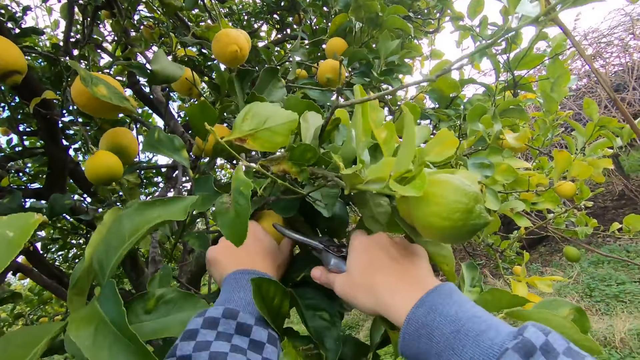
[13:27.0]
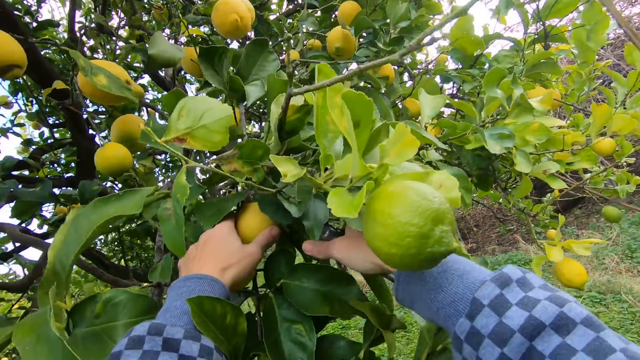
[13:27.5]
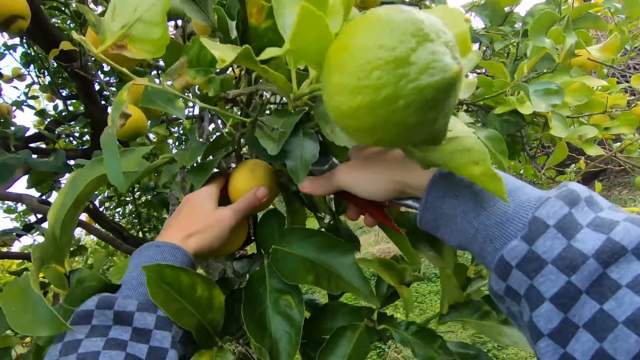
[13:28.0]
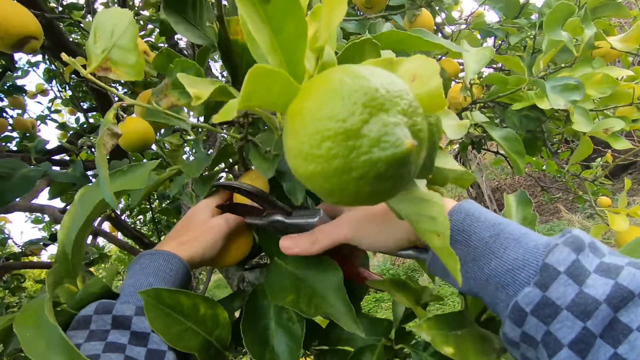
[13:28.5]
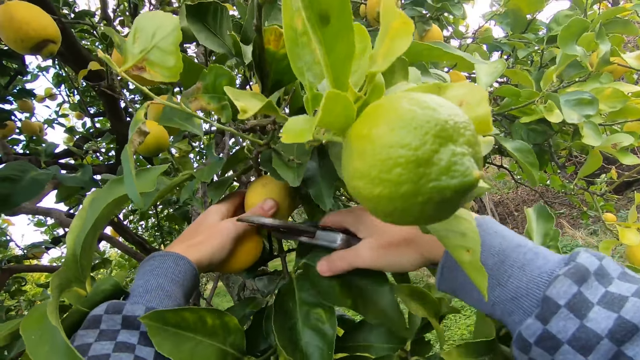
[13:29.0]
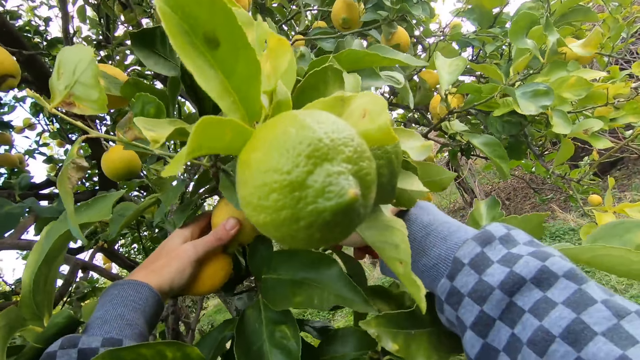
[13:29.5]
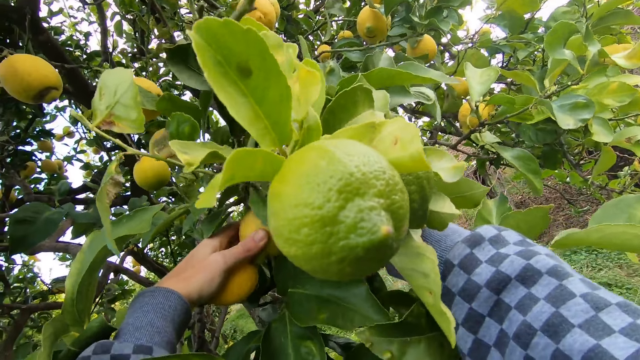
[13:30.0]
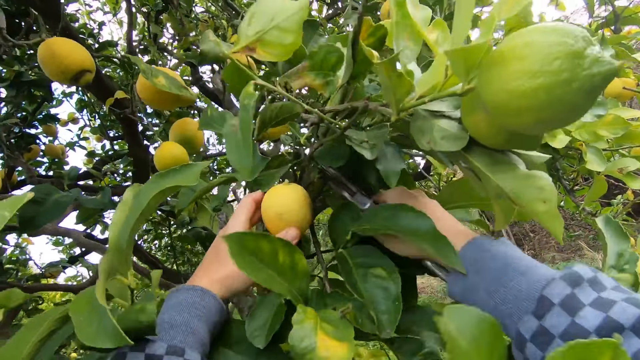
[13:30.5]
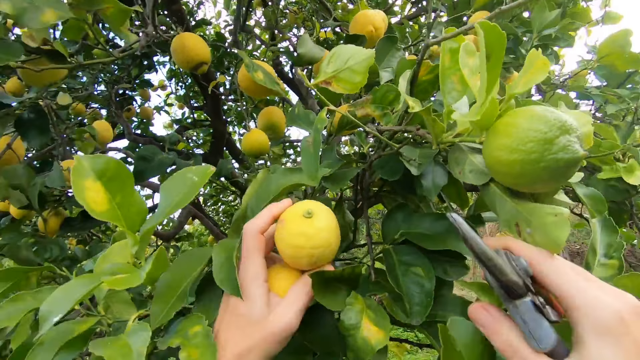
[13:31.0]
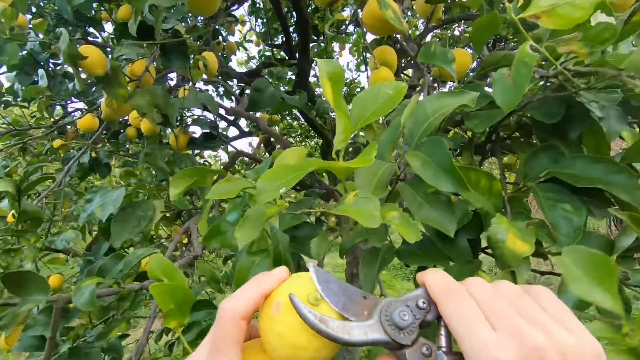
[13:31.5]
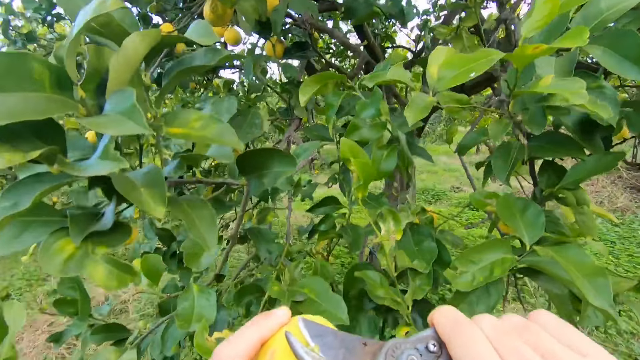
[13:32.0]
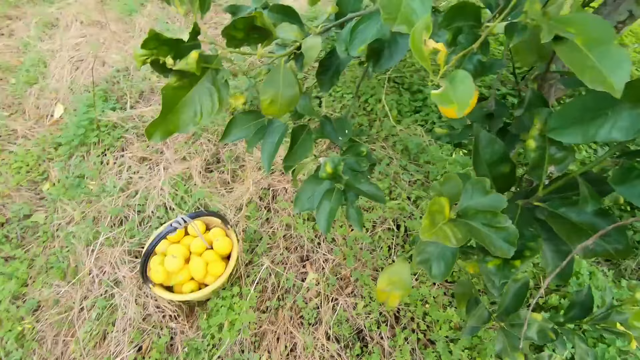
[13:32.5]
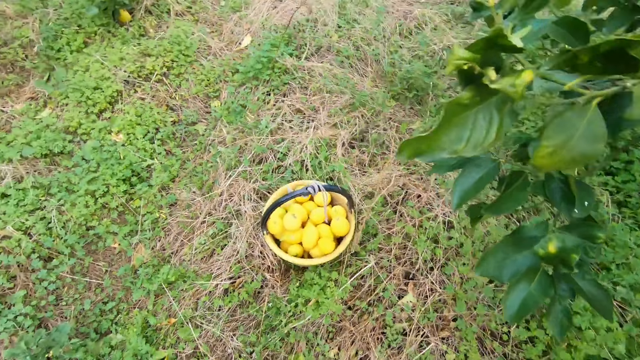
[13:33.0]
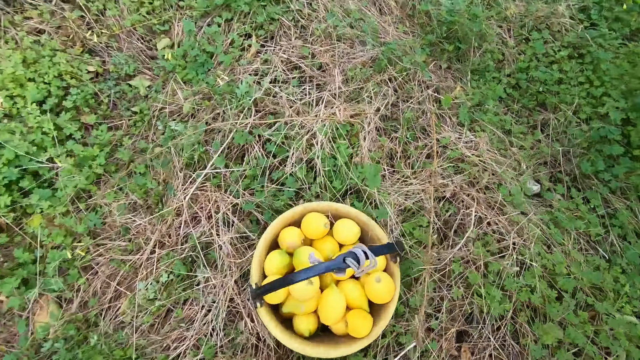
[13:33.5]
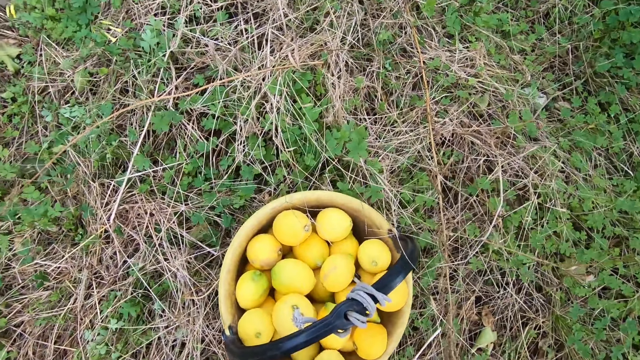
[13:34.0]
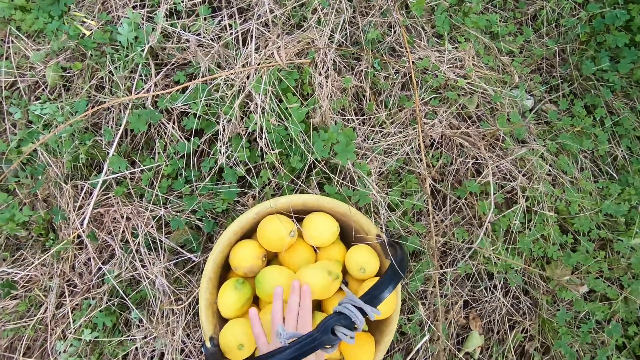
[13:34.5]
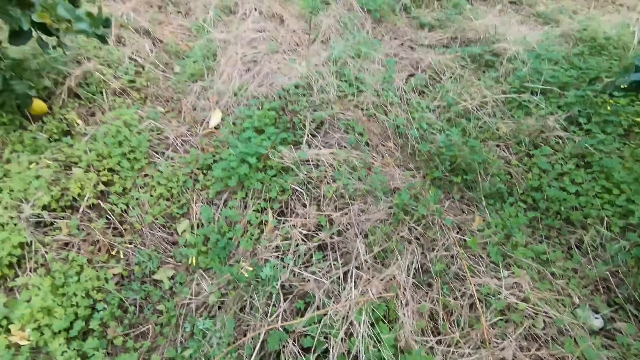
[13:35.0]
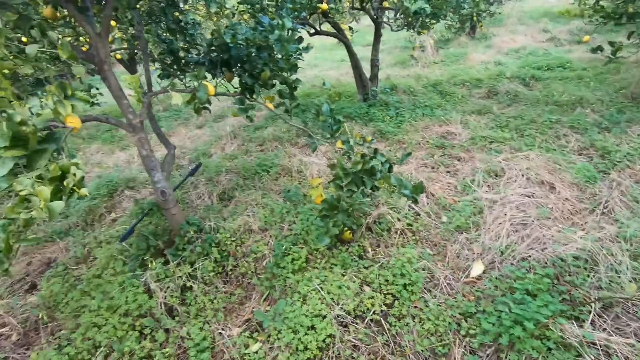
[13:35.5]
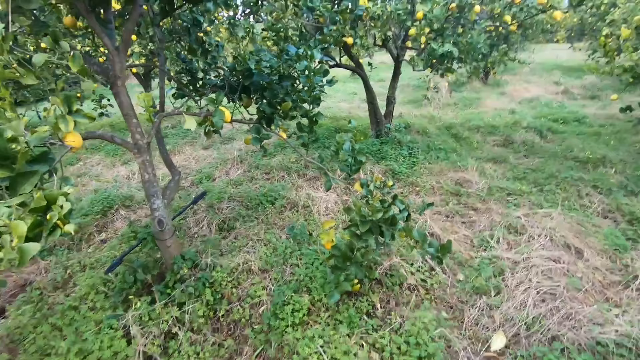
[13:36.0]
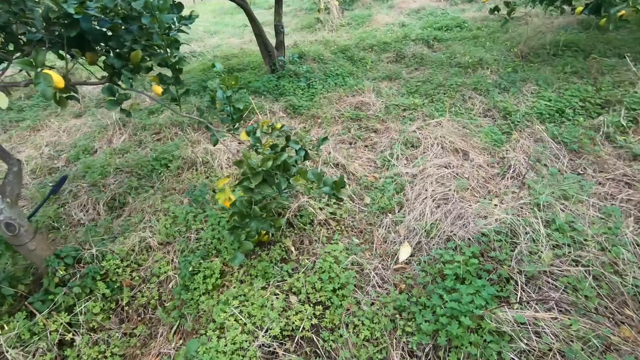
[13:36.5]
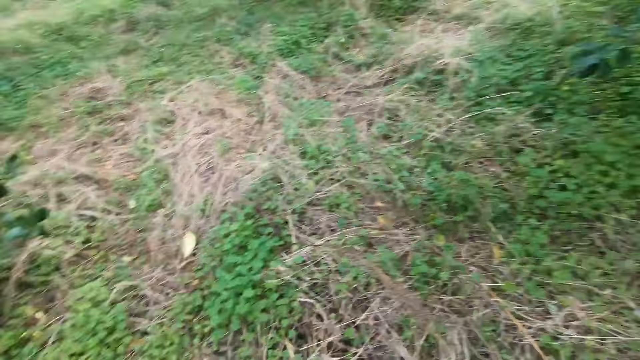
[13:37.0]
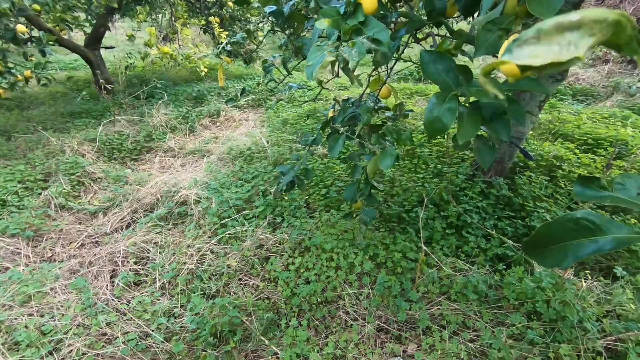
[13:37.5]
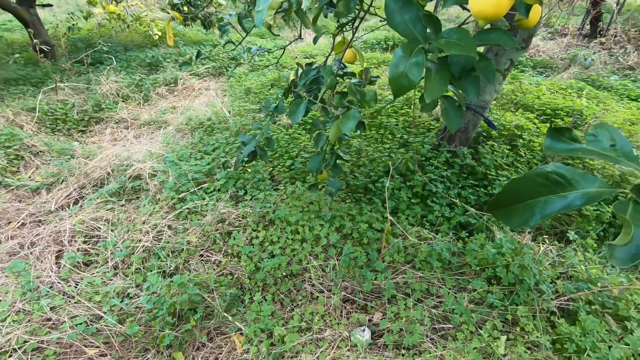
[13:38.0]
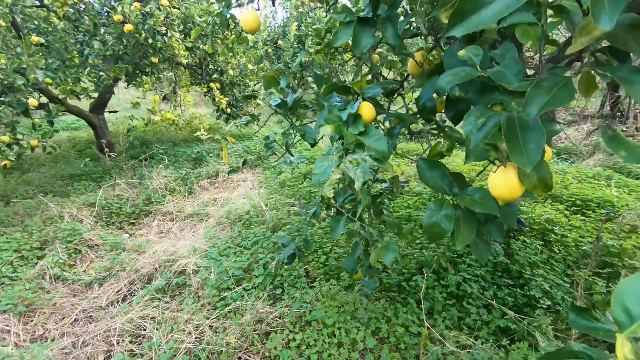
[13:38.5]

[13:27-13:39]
The camera wearer cuts the lemon with the cutter in his right hand. He plucks a lemon from a tree with his left hand. He cuts the head of the lemon with the cutter in his right hand. He drops the lemon in a basket with his left hand.

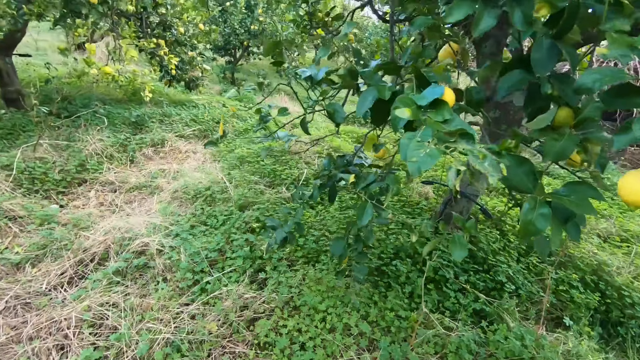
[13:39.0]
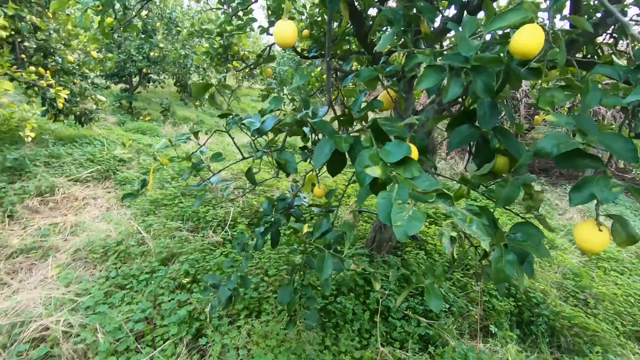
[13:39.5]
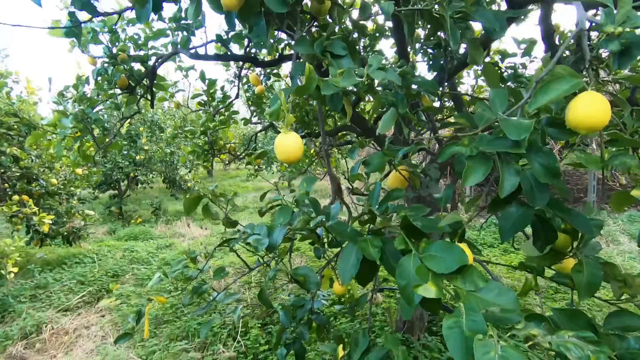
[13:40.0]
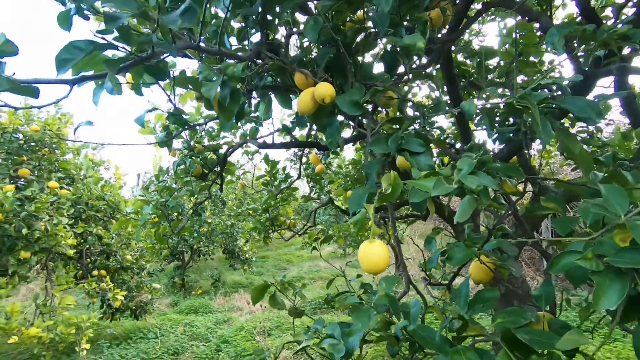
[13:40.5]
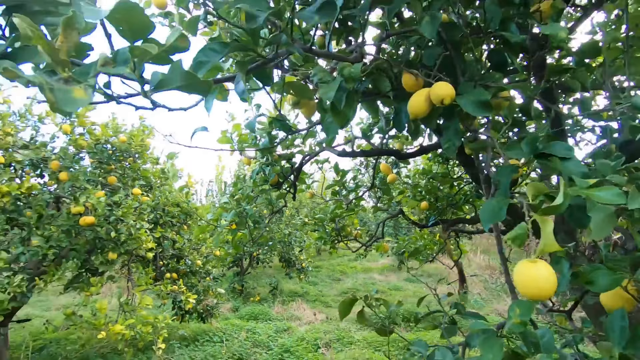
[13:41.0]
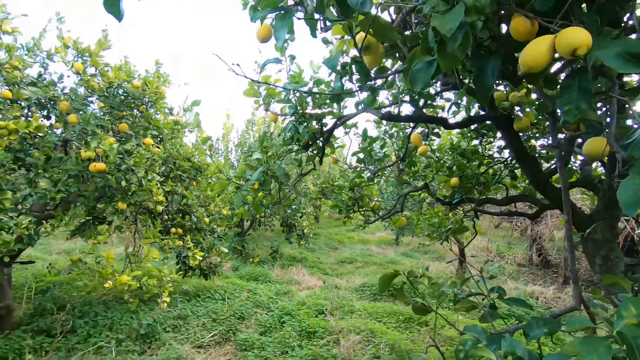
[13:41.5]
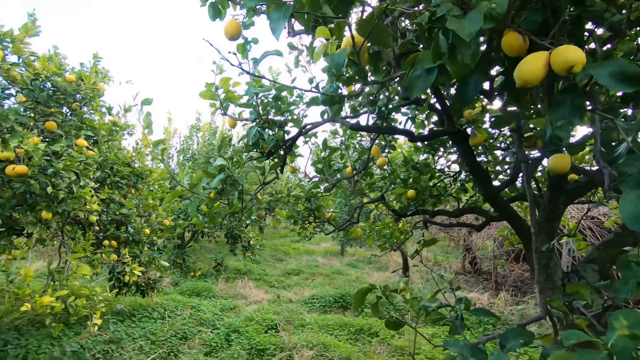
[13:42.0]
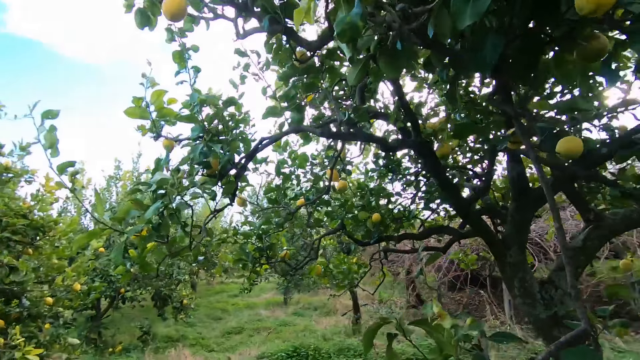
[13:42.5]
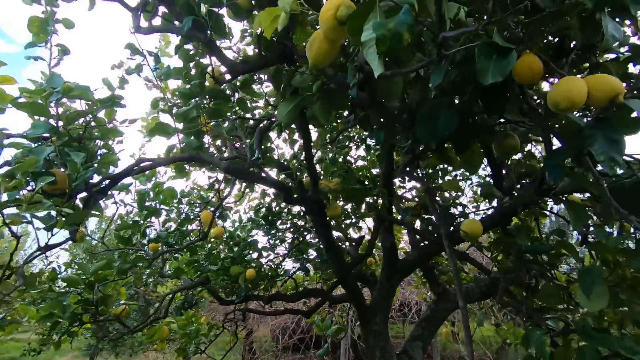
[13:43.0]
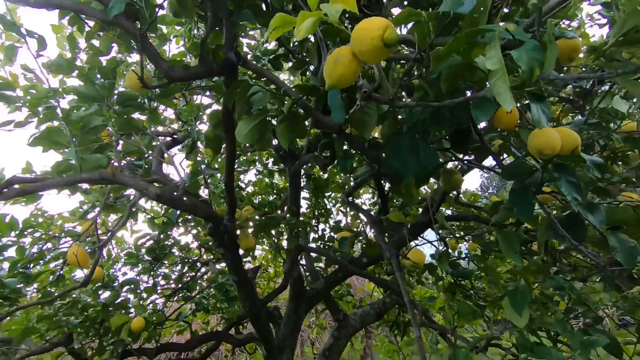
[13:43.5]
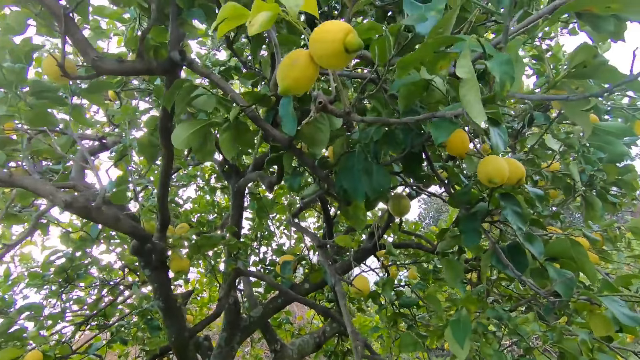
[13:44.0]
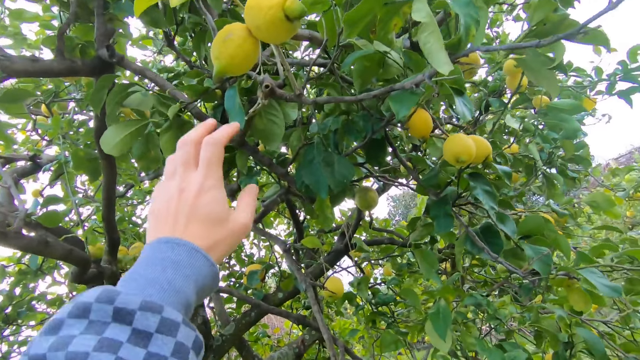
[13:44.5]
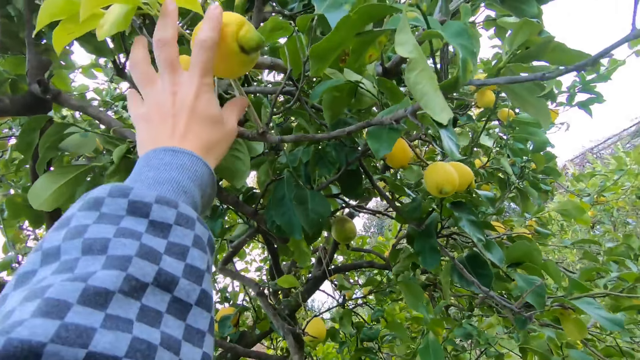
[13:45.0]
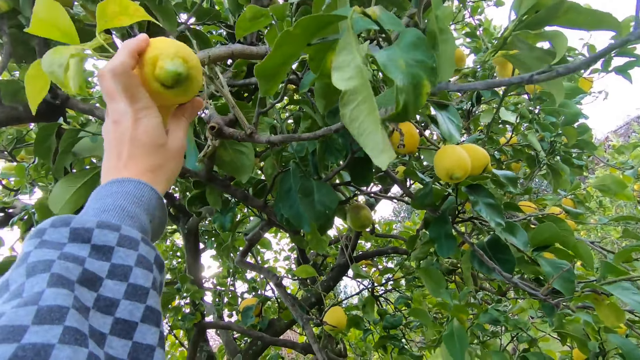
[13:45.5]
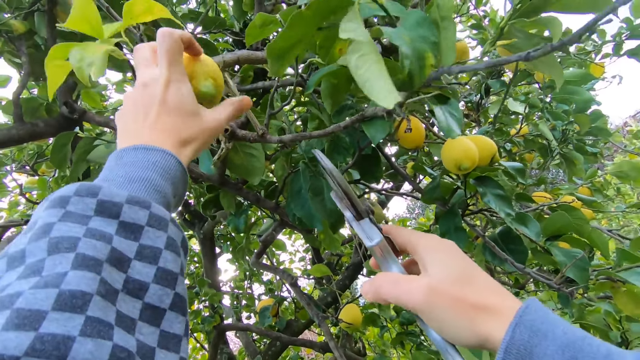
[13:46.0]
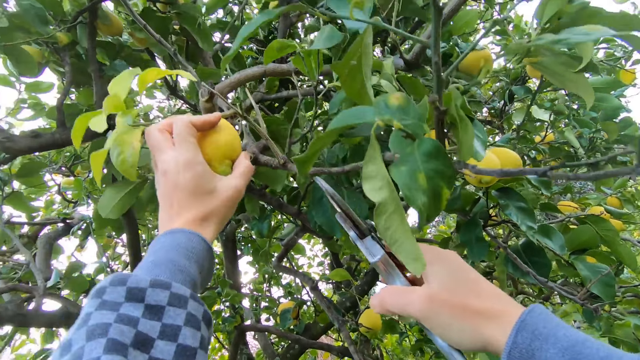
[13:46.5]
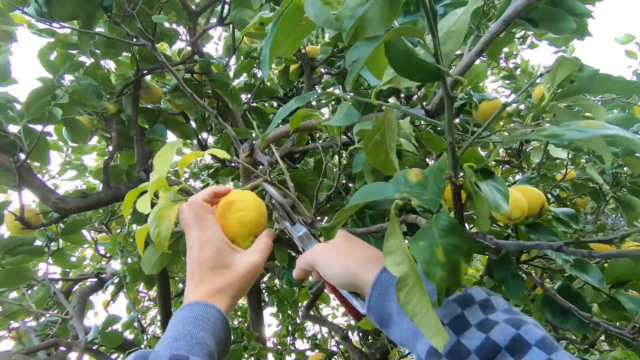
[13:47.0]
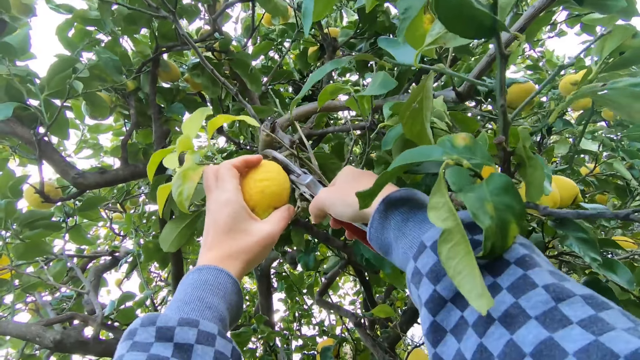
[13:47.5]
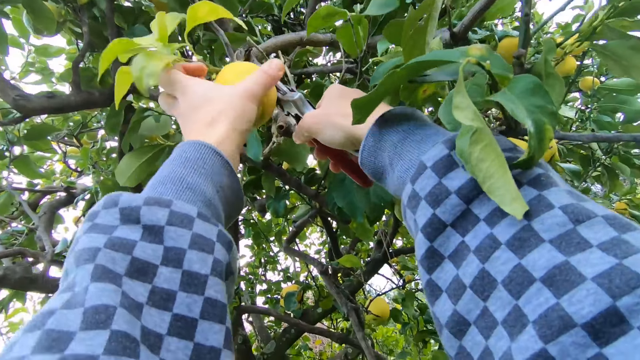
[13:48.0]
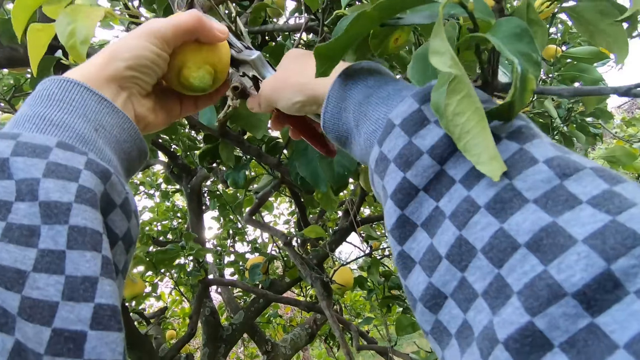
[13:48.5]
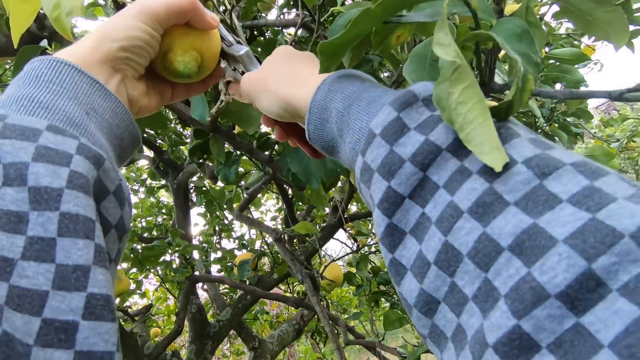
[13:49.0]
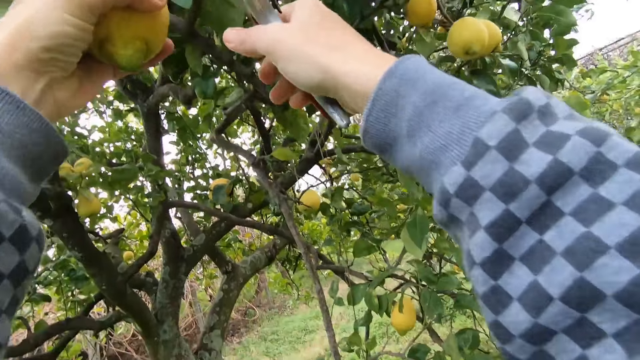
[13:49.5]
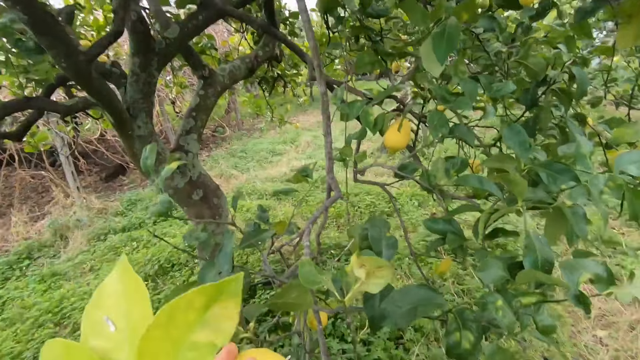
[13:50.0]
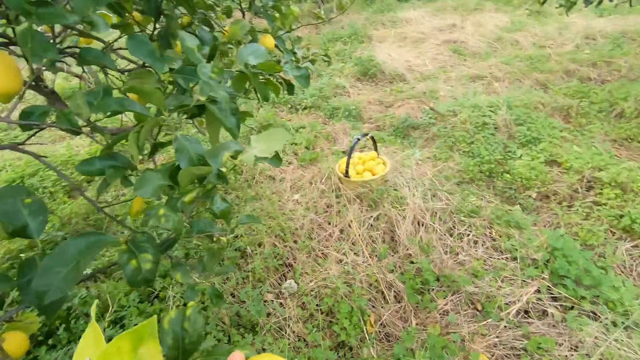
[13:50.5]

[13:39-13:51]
The camera wearer holds a lemon on a tree with his left hand. He cuts the lemon from the tree with the cutter in his right hand.
